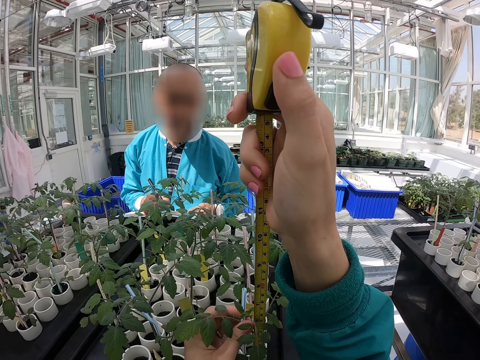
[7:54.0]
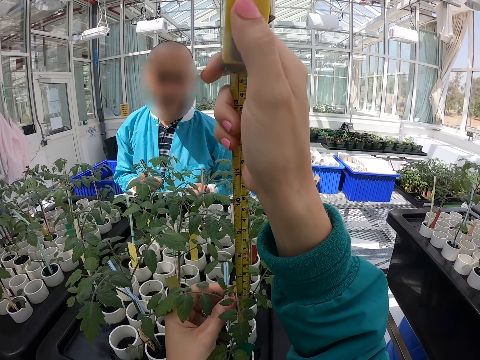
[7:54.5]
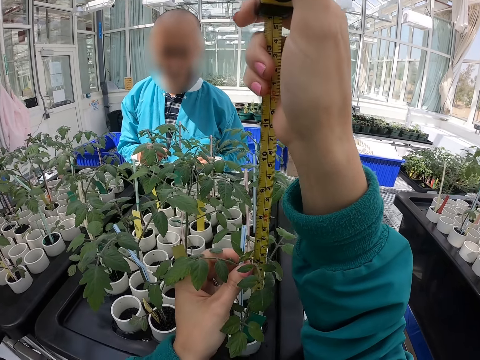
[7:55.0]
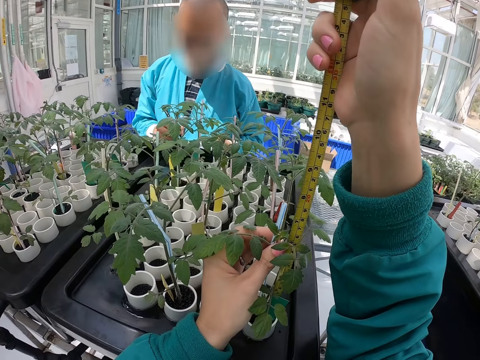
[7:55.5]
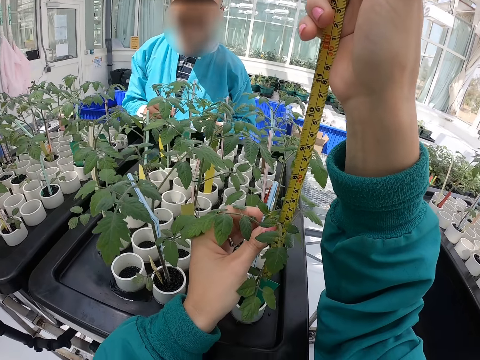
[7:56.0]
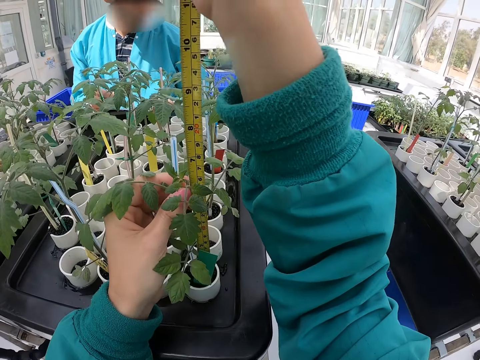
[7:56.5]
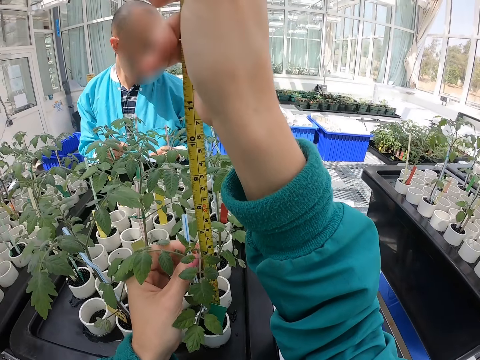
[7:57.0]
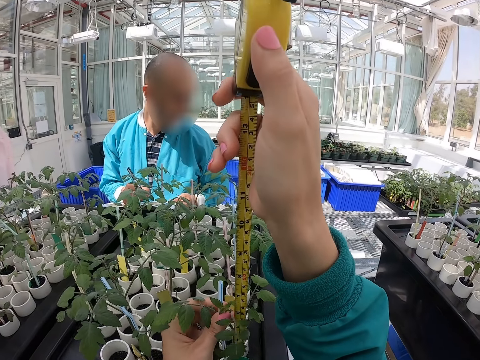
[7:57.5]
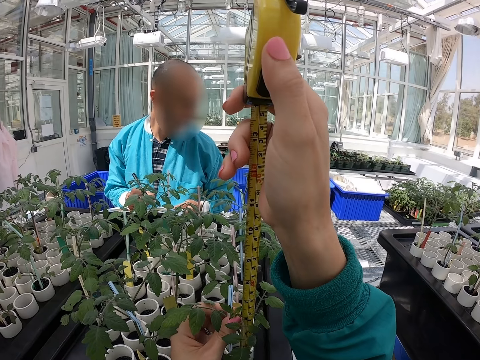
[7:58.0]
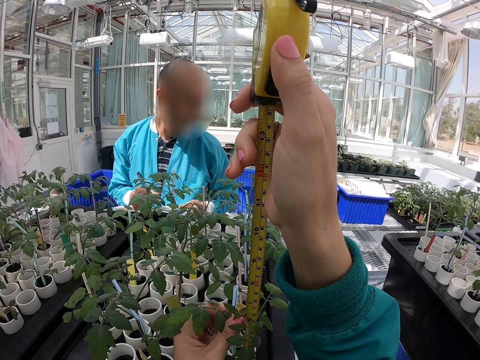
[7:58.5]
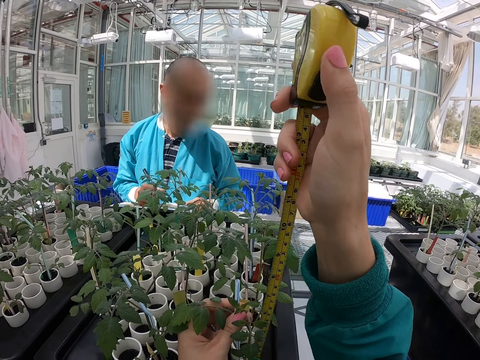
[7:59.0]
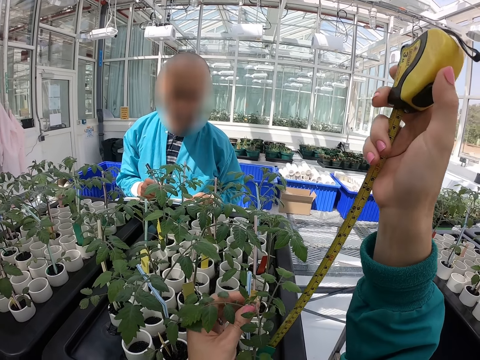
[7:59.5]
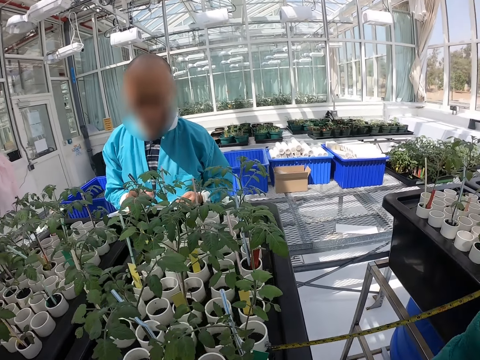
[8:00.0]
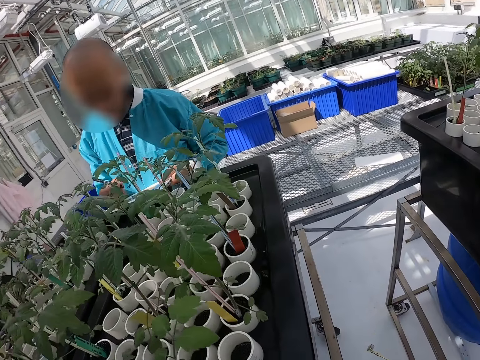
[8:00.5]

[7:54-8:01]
The camera wearer measures plants. He removes the measuring tape from the seedling with his right hand.
